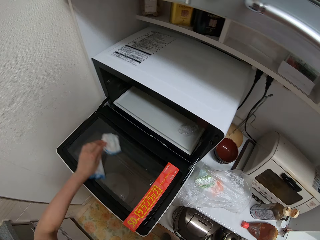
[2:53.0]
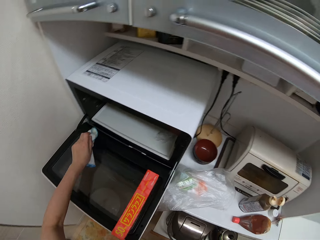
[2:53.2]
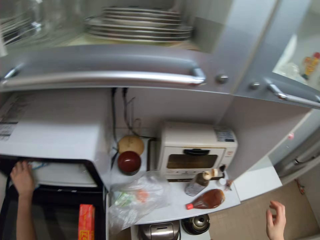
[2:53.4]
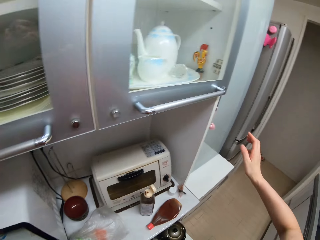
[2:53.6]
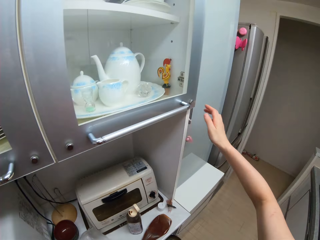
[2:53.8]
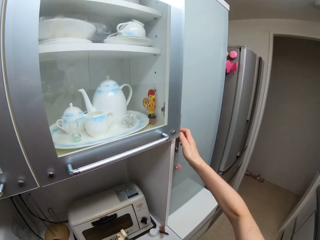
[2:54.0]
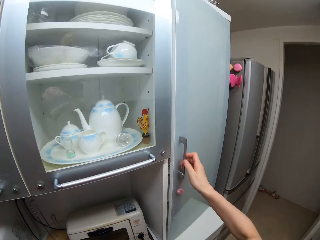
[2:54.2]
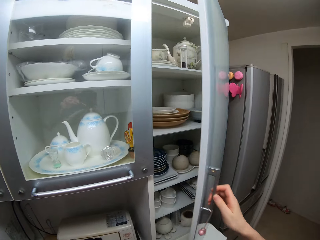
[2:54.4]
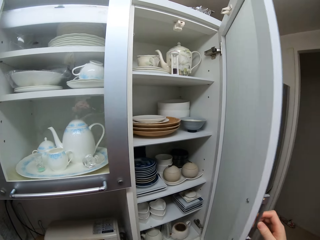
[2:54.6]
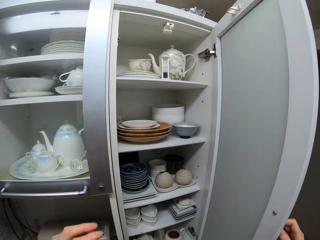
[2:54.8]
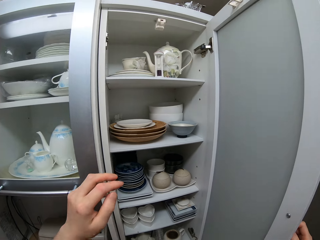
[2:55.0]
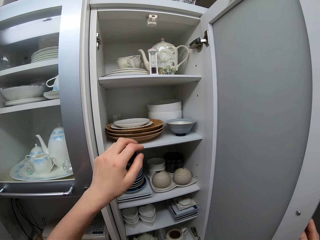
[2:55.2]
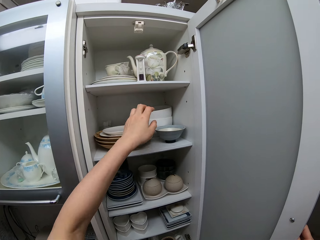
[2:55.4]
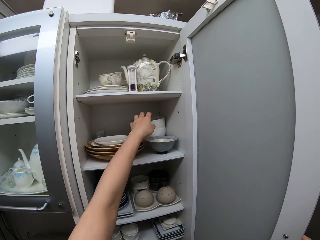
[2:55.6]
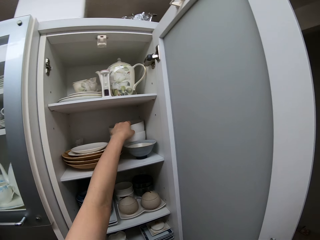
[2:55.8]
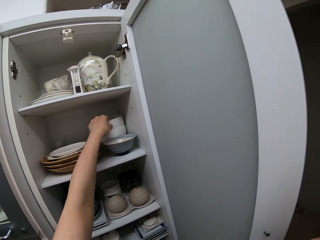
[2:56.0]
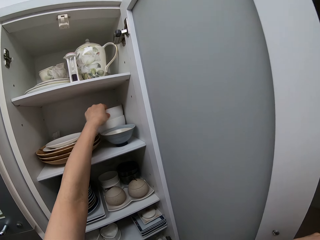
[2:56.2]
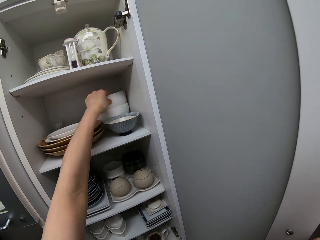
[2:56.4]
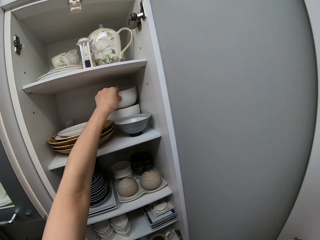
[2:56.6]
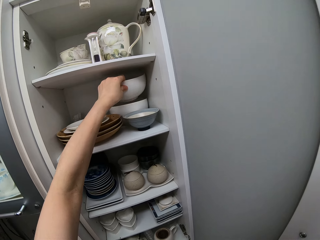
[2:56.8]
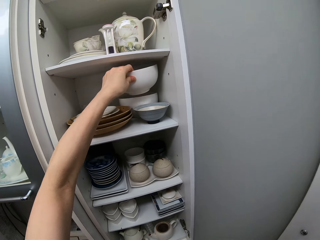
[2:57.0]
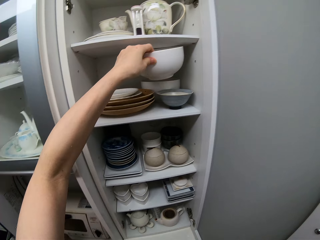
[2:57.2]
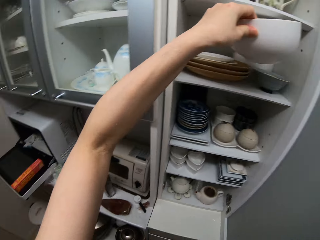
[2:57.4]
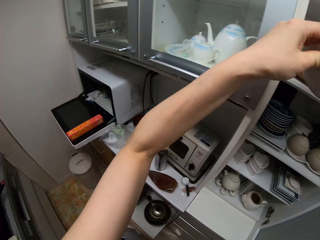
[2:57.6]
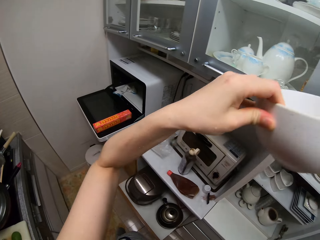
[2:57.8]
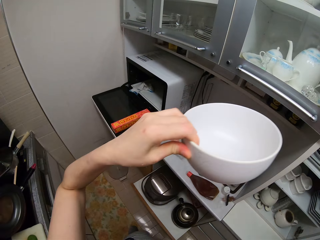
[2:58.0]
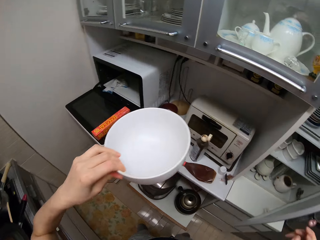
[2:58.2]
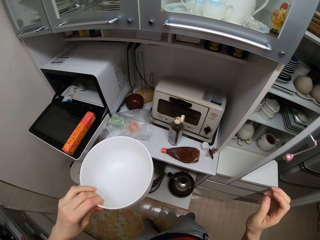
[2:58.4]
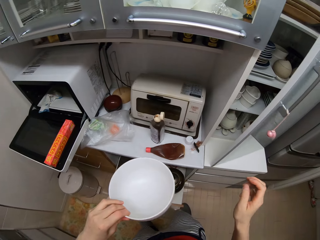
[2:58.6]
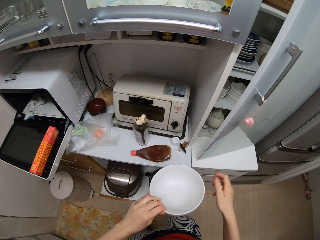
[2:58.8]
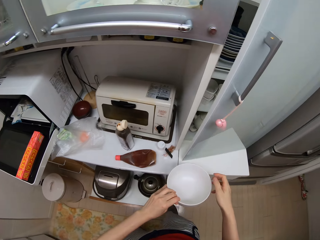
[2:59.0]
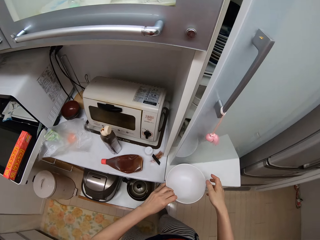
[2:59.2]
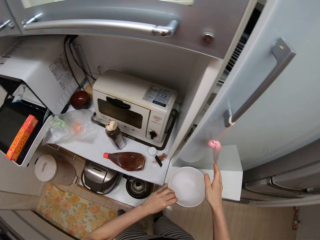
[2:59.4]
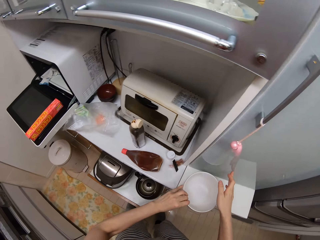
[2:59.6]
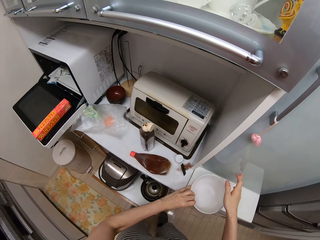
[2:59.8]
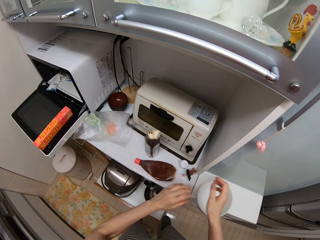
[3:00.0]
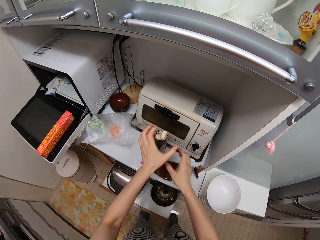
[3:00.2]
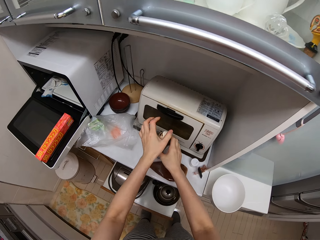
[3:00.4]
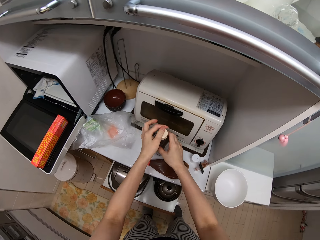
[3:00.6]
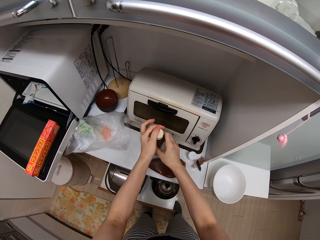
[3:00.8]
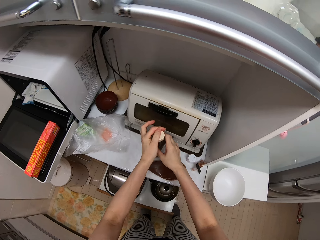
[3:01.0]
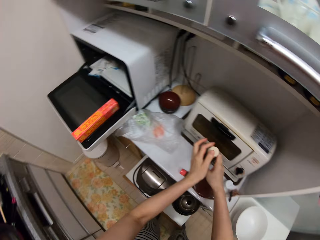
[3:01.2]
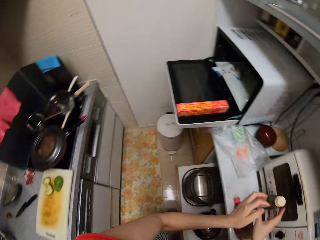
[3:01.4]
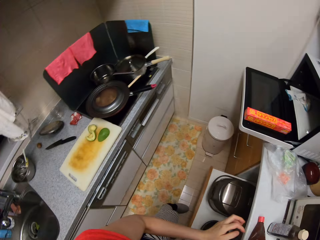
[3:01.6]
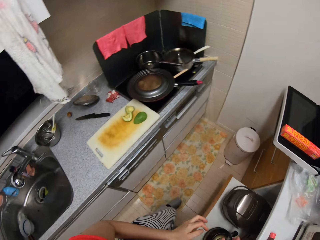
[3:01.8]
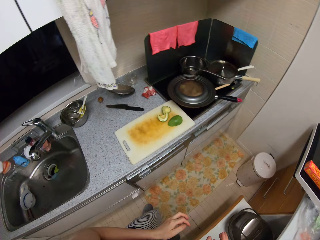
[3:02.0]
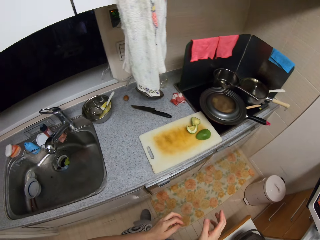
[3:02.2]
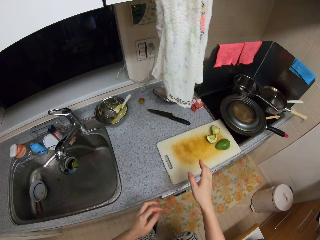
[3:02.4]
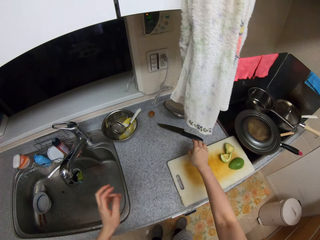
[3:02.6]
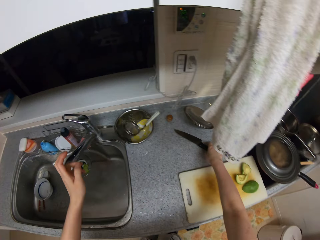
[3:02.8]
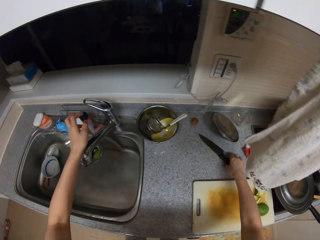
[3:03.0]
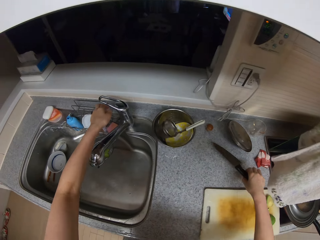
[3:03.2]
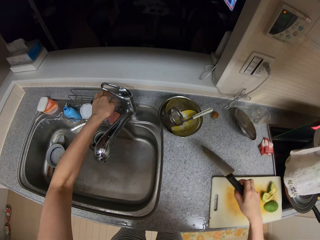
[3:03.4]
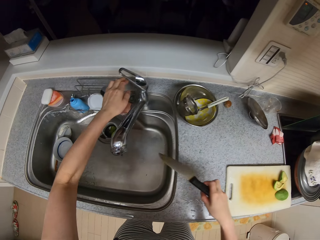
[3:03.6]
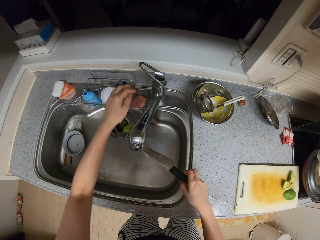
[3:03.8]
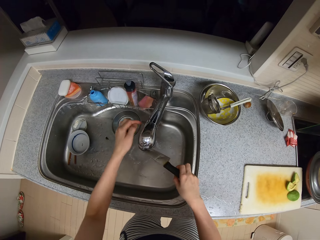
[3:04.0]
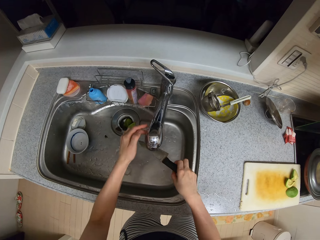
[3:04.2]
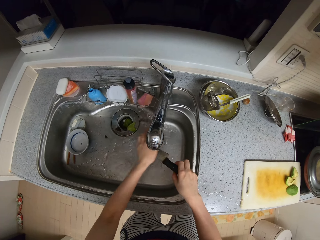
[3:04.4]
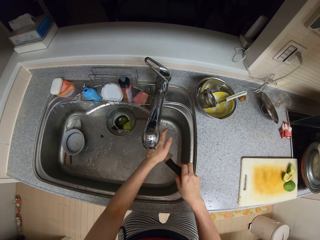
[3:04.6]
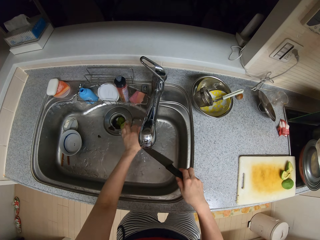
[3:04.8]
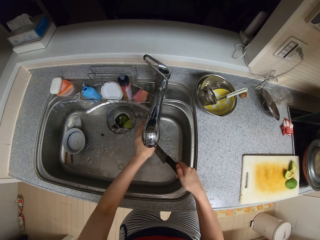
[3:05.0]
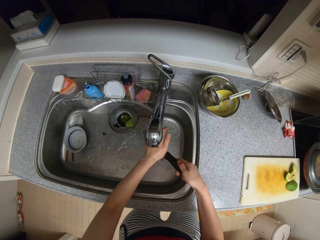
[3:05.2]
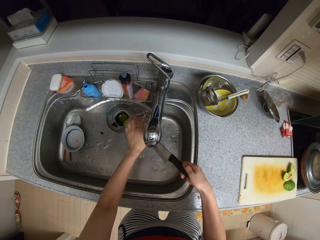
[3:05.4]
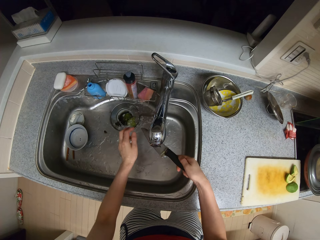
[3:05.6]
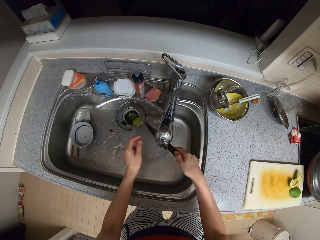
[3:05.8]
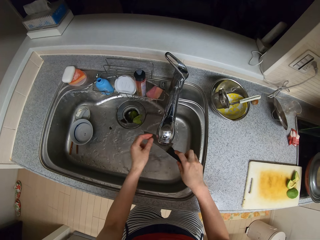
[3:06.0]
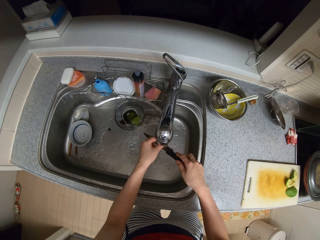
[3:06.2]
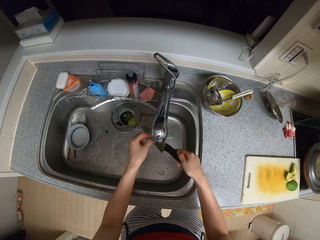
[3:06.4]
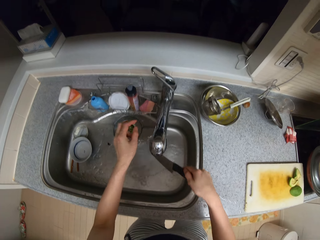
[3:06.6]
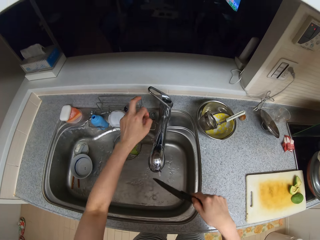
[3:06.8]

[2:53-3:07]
The camera wearer cleans the oven. He opens a cabinet. He opens the fridge. He picks up a bowl from the cabinet. He closes the cabinet. He drops the bowl. He closes the bottle of syrup. He picks up a knife. He opens the tap as he rinses the knife.

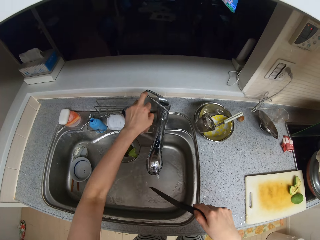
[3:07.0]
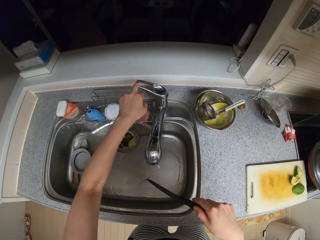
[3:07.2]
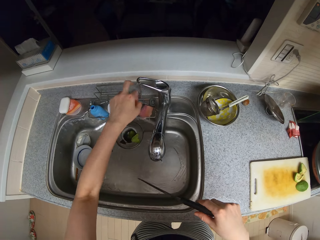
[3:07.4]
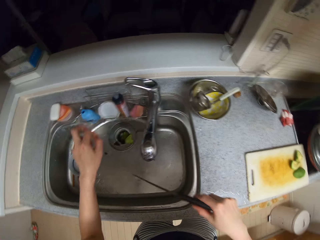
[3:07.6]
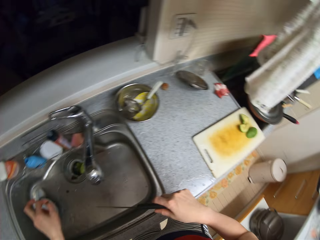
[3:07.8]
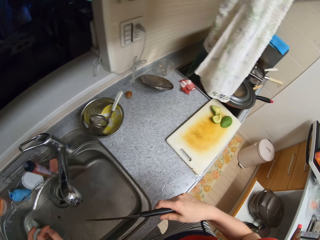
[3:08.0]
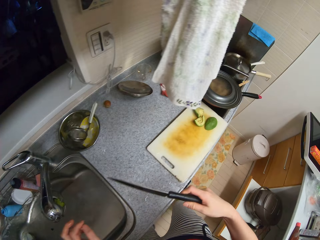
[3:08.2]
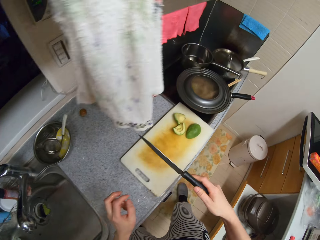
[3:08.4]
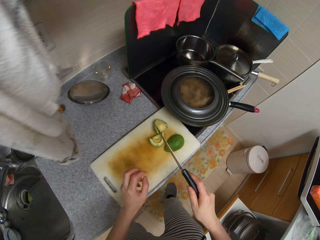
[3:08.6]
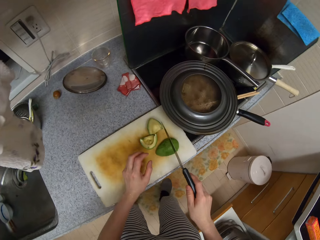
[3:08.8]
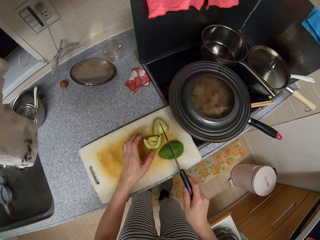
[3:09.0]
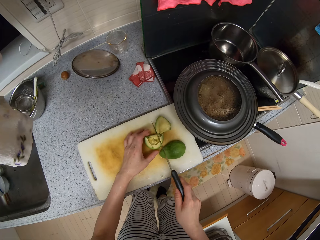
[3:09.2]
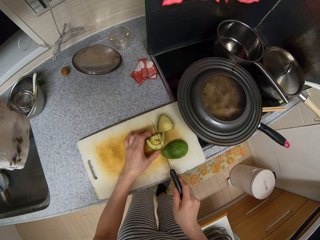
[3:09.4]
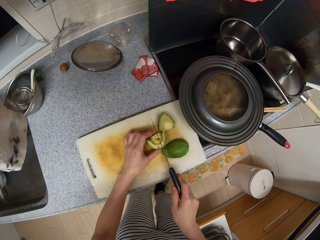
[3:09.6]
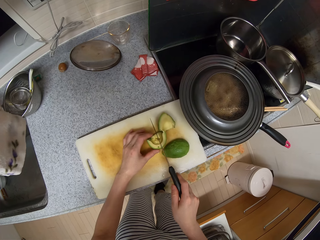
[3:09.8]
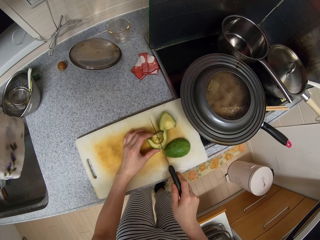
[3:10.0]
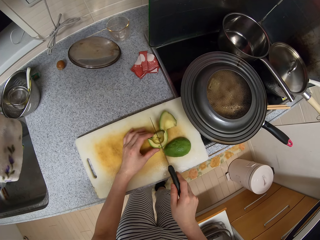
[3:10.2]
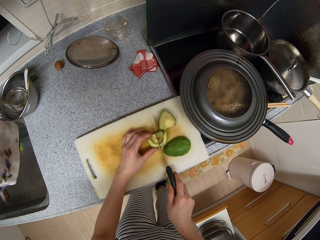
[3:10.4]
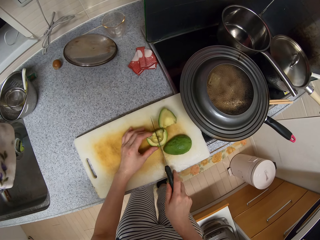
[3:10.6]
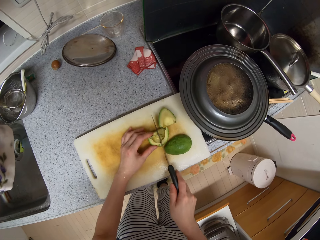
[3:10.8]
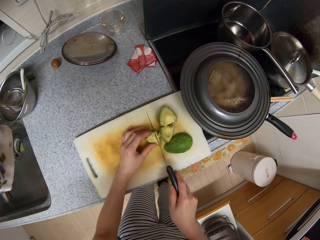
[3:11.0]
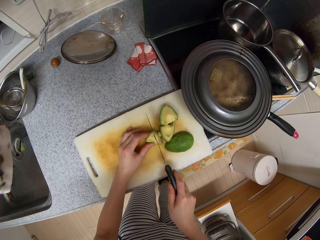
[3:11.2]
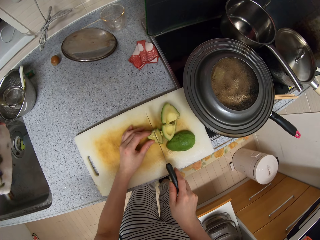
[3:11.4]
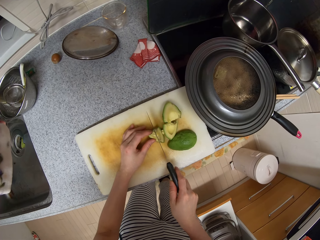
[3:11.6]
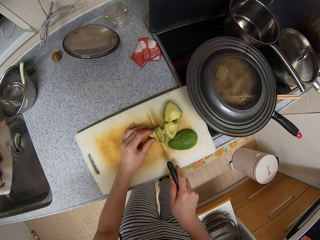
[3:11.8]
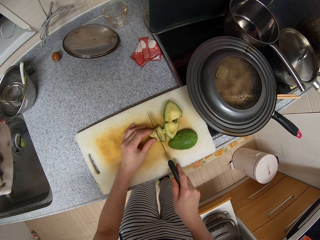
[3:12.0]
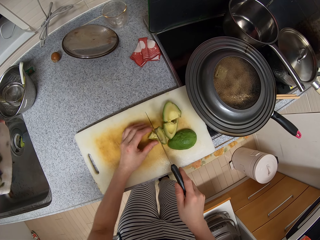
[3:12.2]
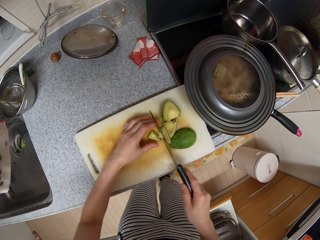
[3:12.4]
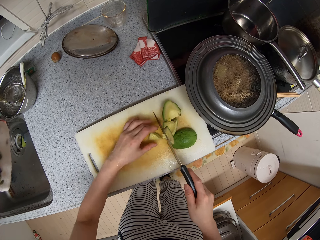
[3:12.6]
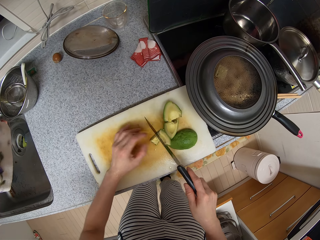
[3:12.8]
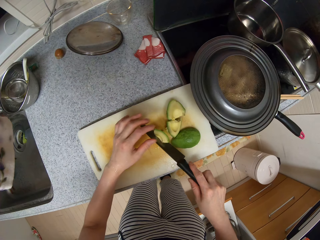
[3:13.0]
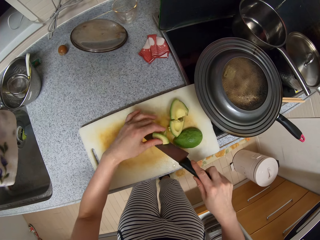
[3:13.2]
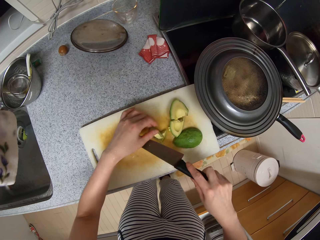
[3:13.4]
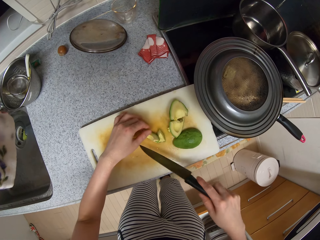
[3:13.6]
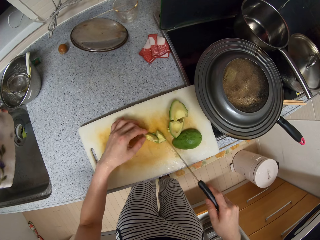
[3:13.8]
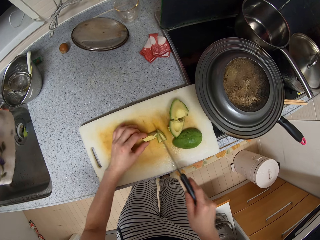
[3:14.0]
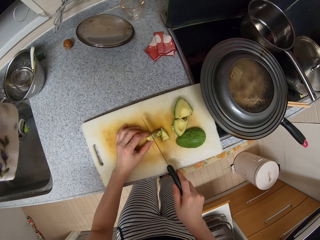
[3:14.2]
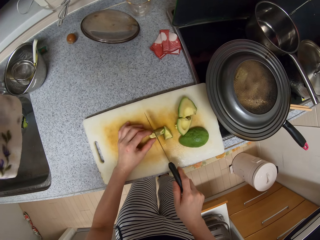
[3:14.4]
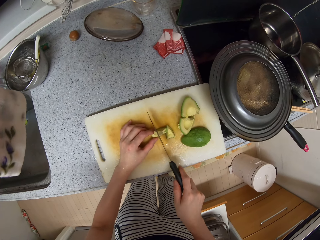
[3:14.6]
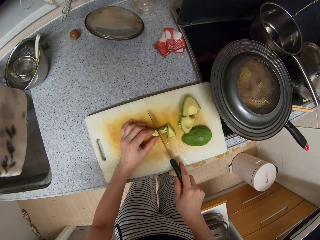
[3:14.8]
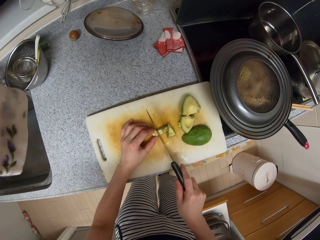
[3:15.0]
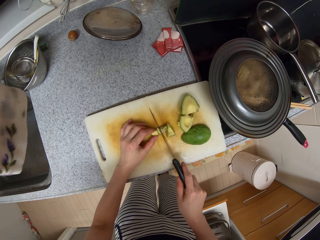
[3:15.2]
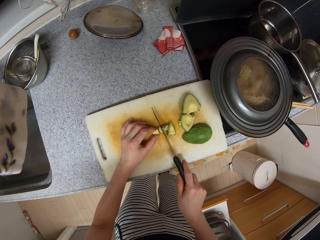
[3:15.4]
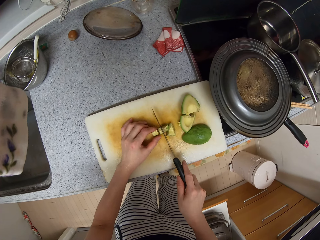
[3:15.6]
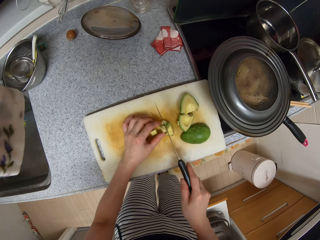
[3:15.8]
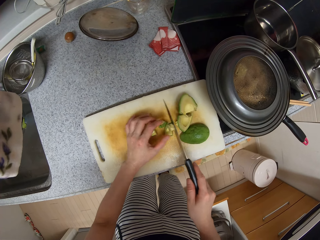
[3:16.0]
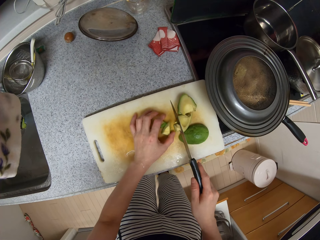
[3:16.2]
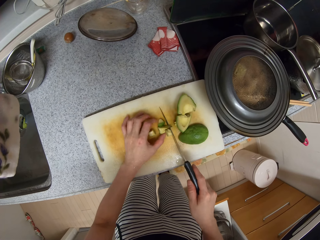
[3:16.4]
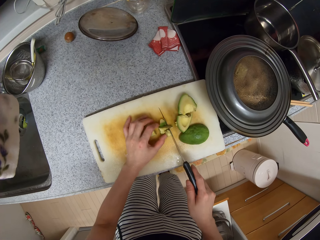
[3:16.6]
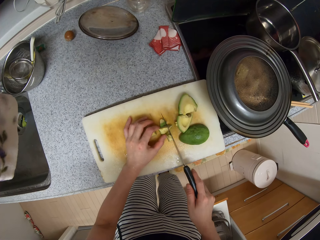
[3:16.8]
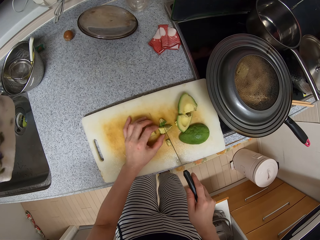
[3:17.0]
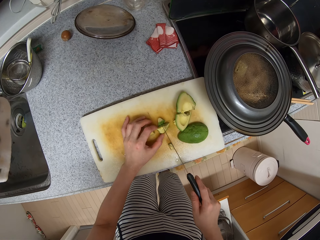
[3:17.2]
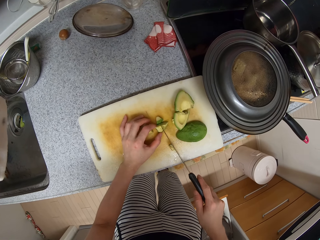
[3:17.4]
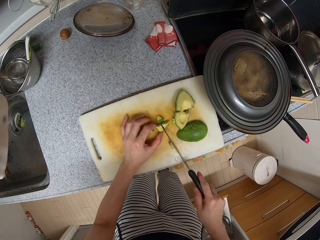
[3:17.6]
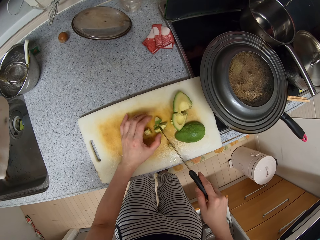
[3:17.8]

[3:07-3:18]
The camera wearer closes the tap. They cut the avocado into pieces. They remove the avocado from the knife and cut the avocado.
